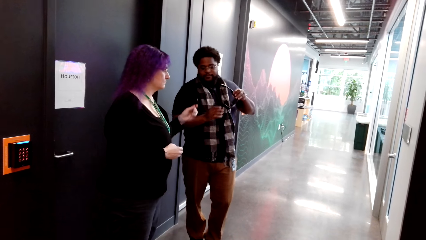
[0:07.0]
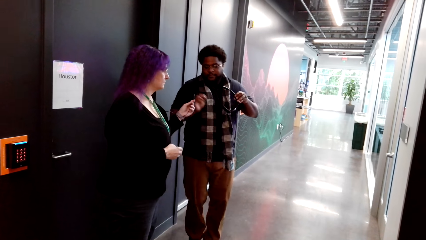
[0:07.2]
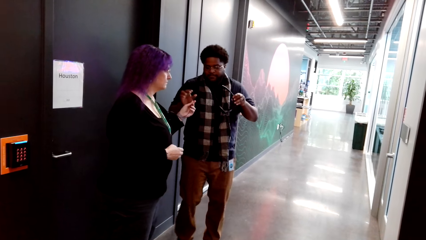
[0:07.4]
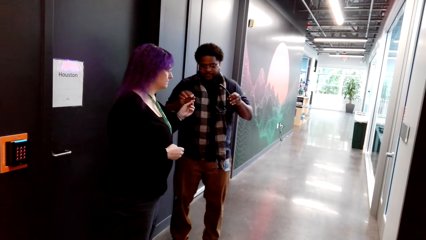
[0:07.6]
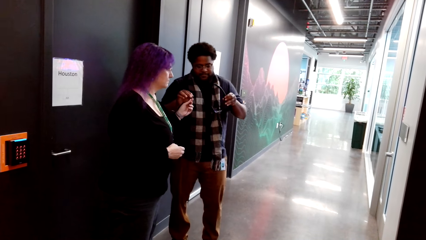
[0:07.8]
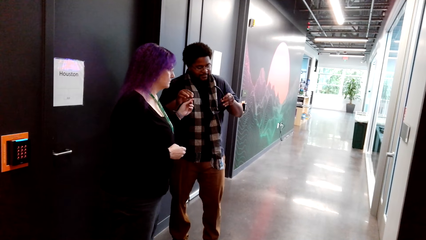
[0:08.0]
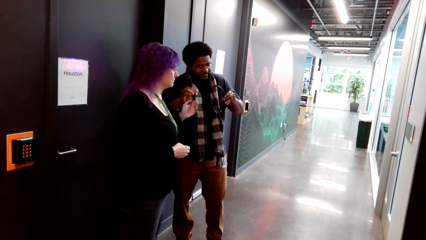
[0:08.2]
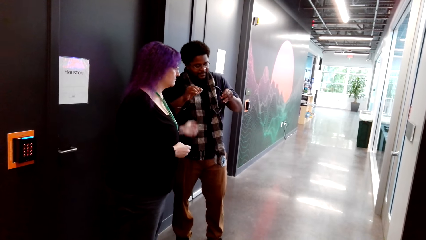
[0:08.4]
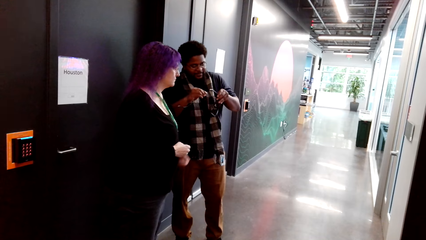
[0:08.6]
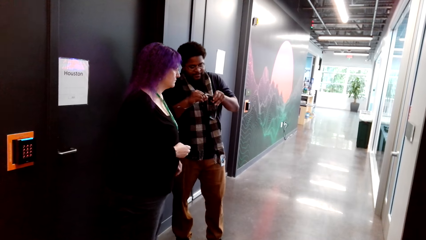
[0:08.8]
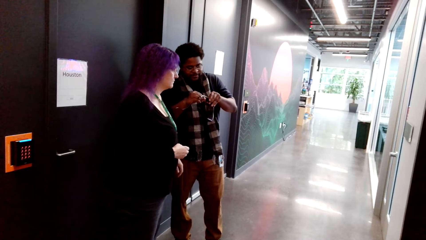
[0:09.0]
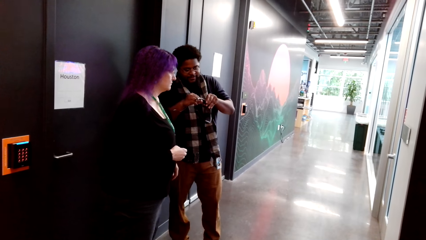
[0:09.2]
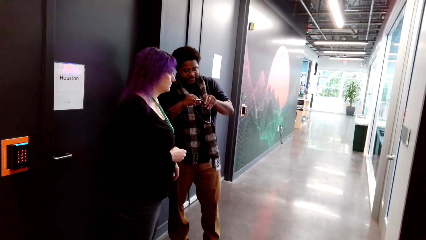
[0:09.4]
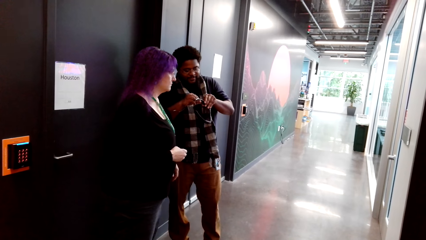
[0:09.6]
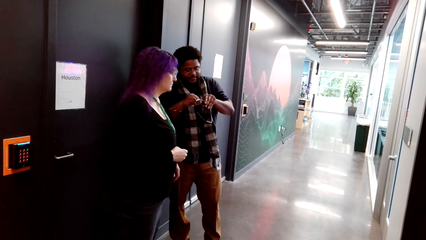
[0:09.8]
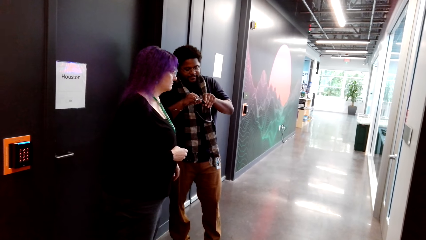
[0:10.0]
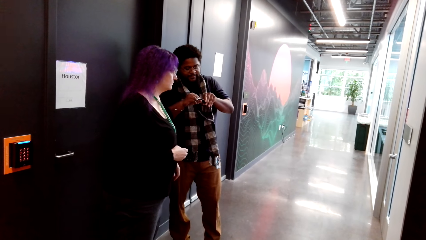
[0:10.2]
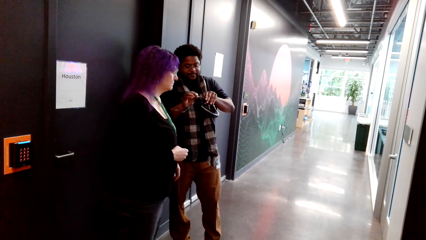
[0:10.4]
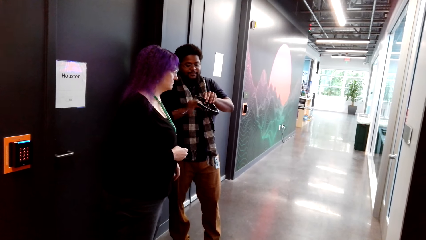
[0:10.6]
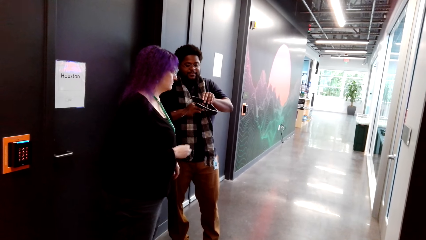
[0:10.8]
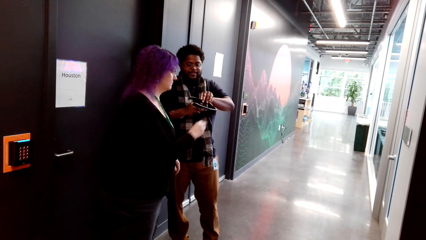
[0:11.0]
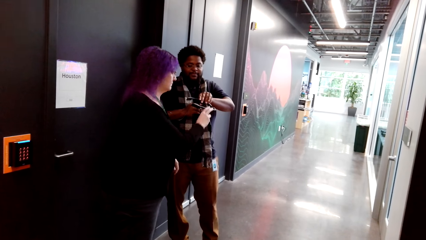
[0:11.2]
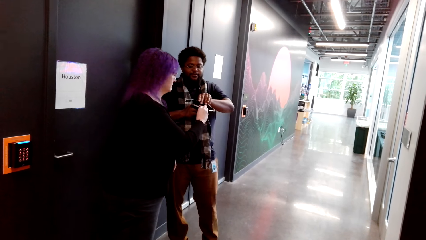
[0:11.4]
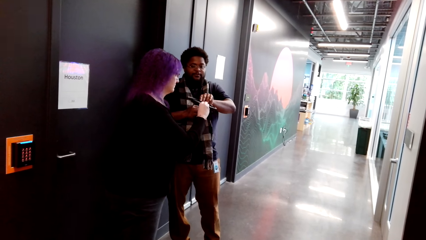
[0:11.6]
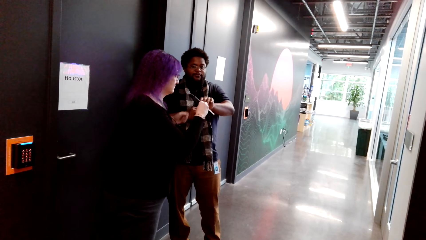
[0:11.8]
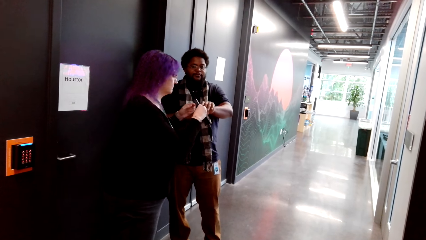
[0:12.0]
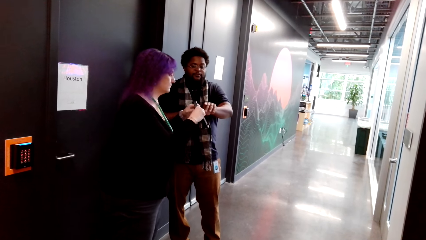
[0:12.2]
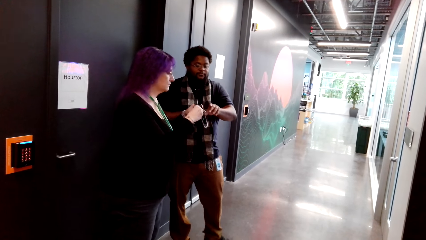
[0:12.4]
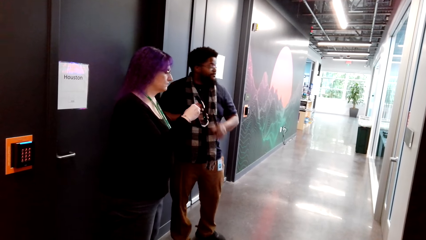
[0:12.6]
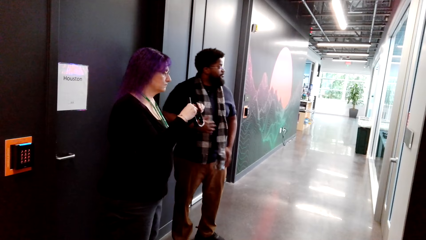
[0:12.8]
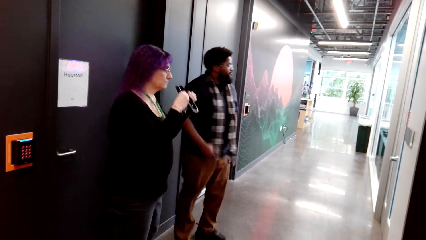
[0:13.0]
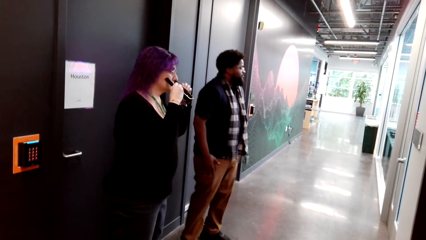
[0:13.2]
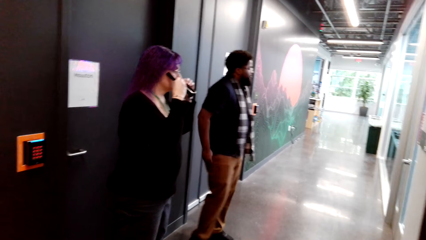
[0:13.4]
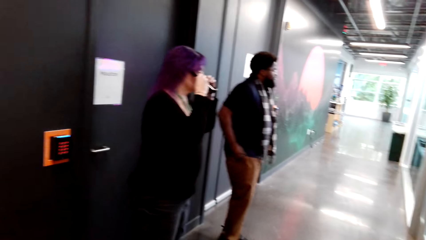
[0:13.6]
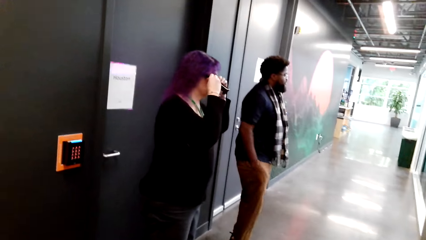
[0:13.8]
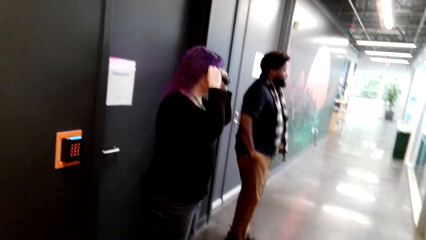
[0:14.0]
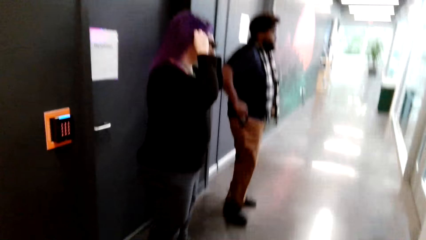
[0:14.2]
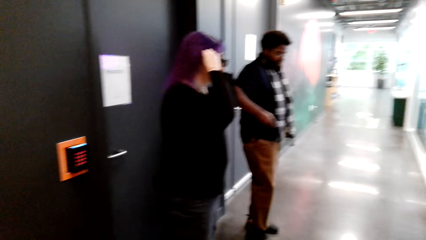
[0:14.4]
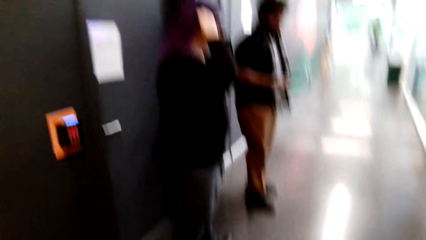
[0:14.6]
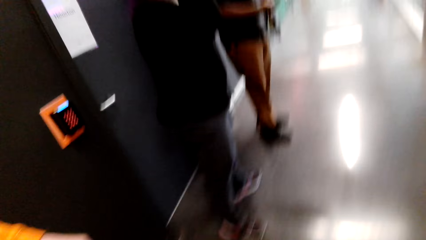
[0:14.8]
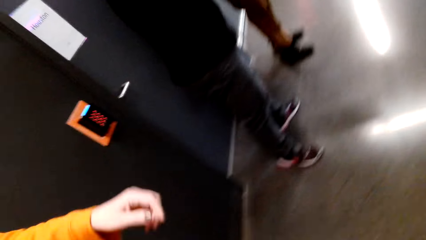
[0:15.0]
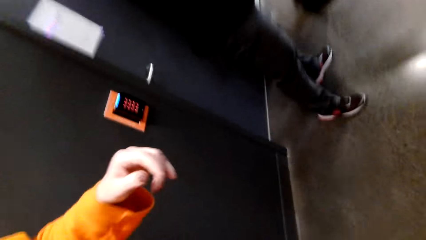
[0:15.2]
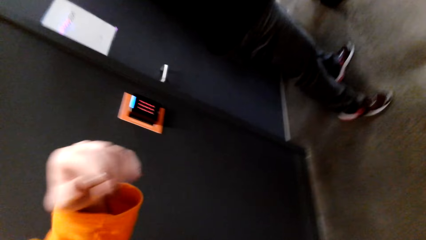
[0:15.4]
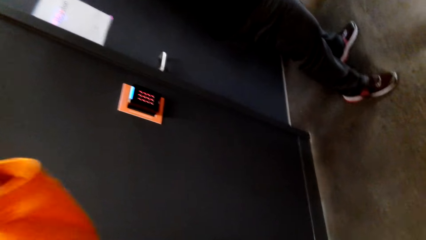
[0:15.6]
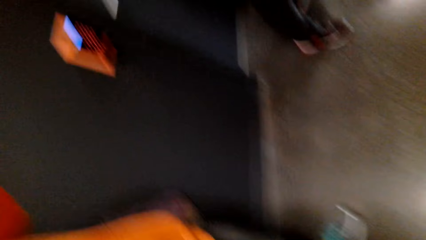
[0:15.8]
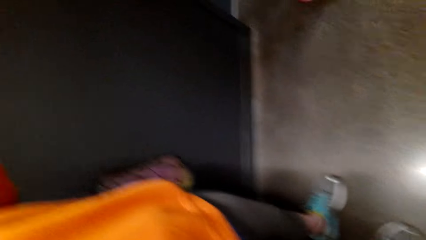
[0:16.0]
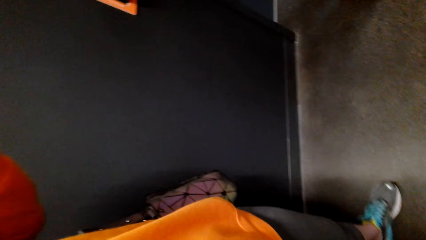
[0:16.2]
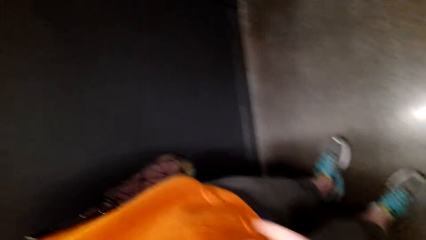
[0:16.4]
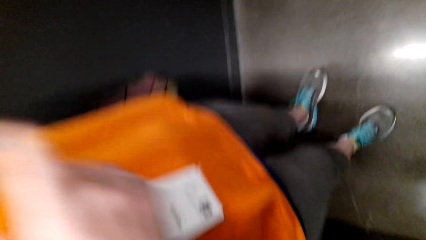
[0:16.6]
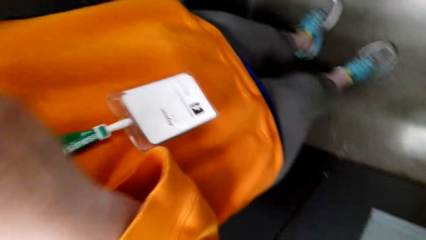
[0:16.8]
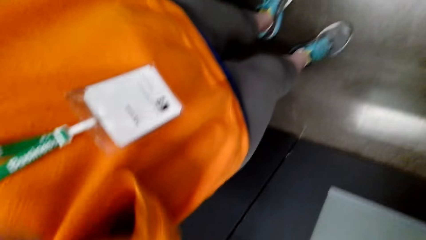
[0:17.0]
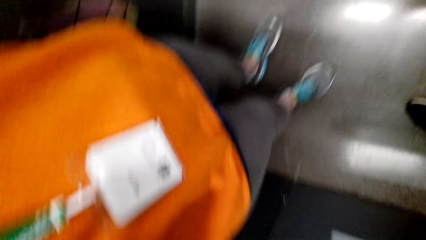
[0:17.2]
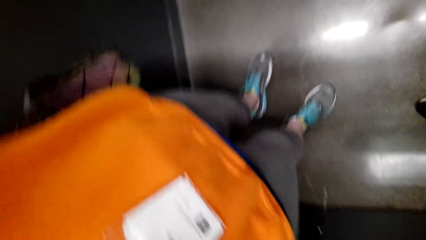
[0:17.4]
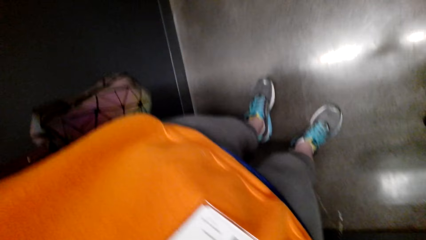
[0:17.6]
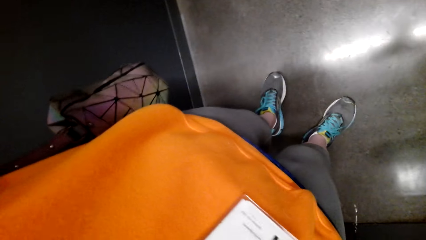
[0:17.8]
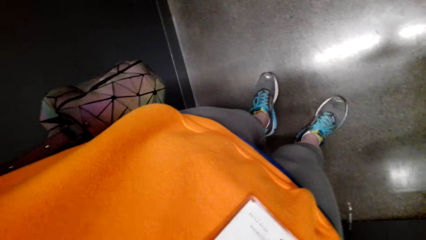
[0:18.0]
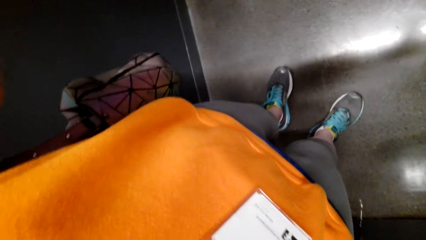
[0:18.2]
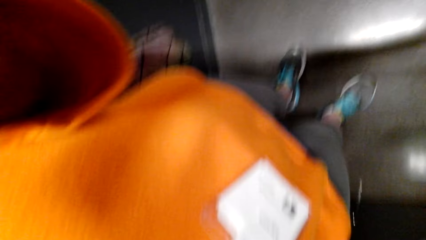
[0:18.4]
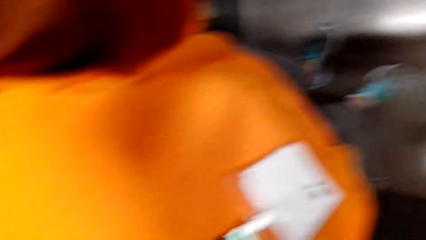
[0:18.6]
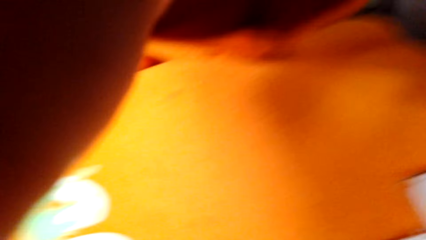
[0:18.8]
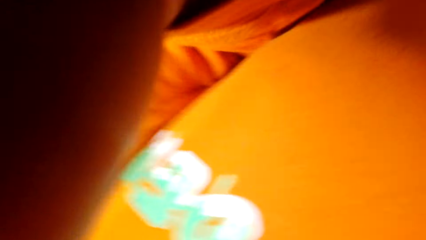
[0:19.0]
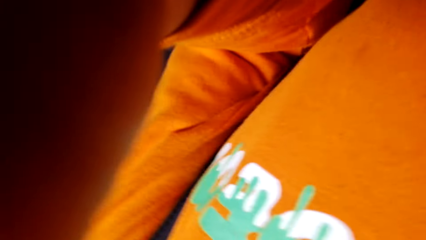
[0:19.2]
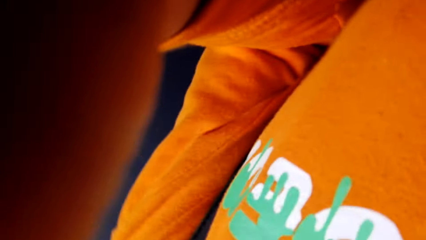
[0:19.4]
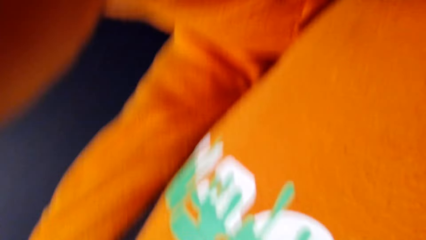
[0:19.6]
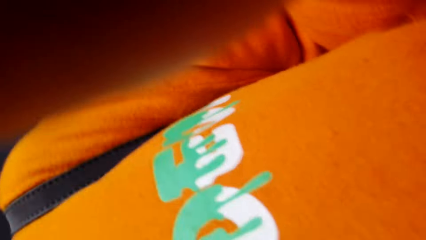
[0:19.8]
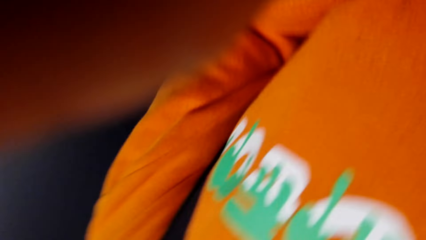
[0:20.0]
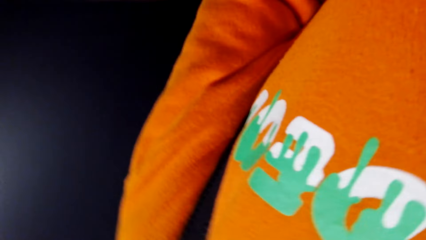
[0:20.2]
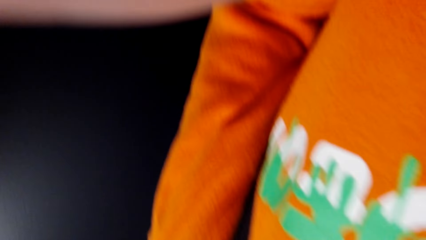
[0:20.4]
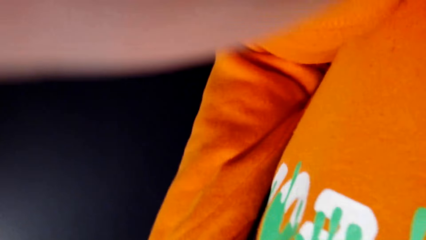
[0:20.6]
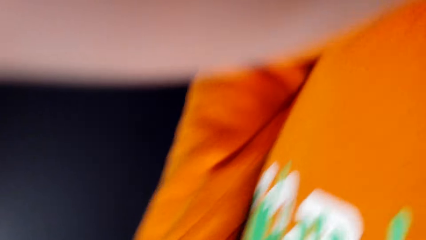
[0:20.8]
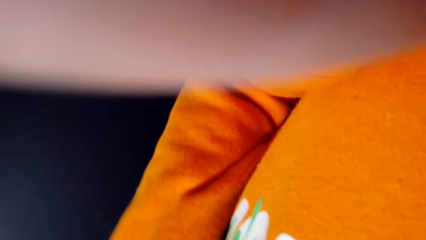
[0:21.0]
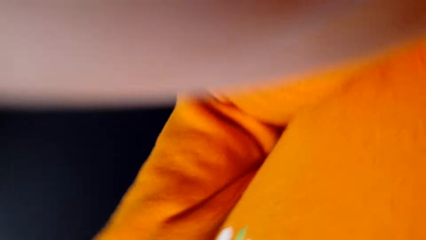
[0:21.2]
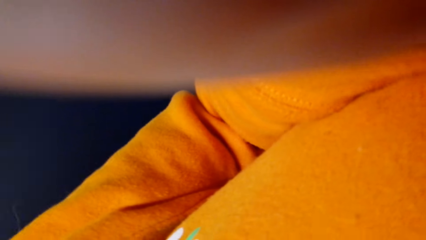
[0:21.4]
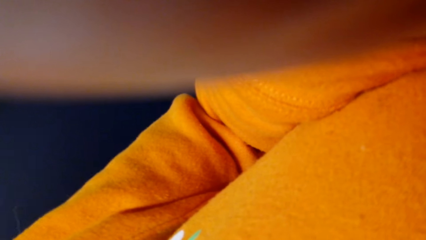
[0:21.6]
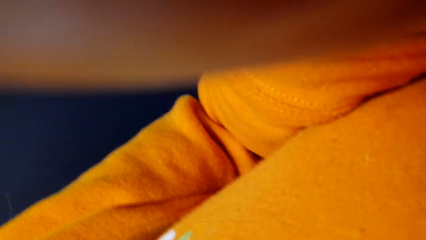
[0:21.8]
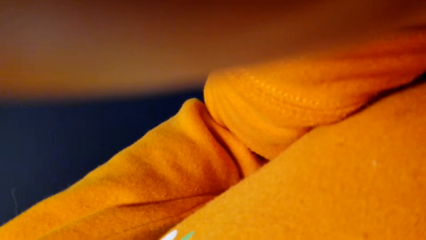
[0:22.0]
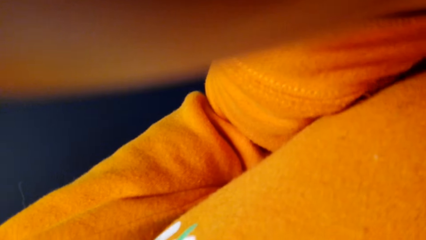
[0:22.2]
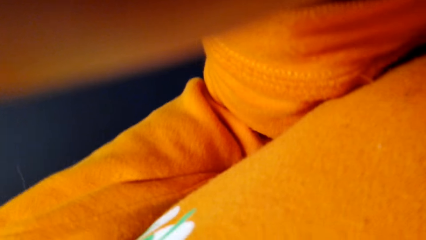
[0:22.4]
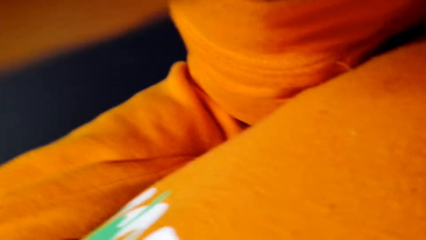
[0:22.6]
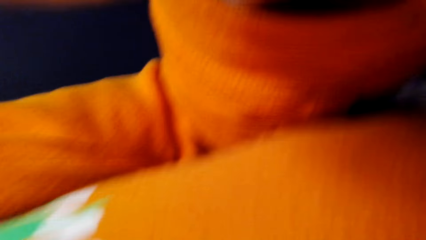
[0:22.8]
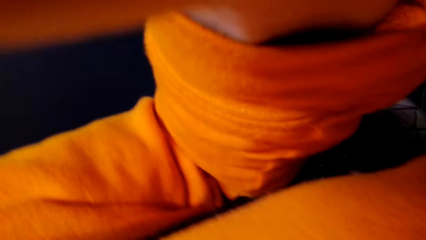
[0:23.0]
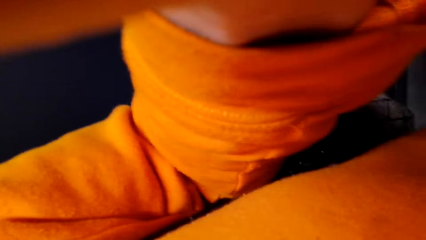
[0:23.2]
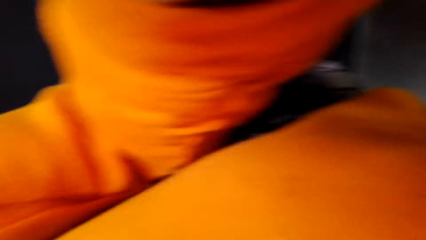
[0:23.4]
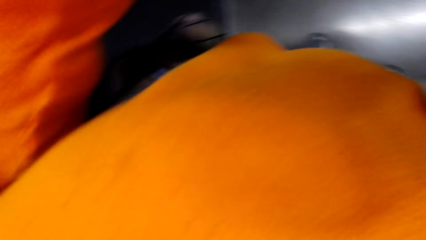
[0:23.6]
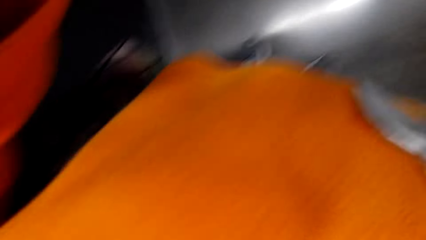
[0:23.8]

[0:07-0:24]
A man removes the glasses. The man hands a woman the glasses. The woman wears the glasses. The camera wearer sets the camera. They adjust the camera.
